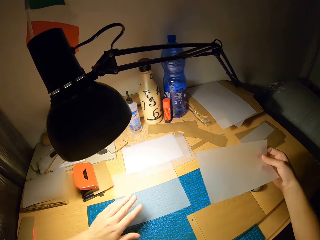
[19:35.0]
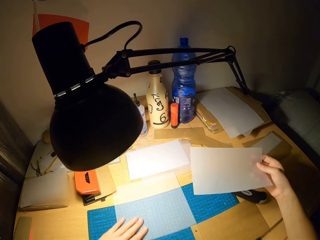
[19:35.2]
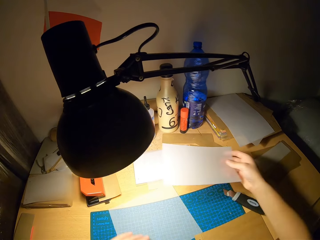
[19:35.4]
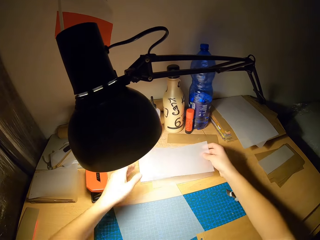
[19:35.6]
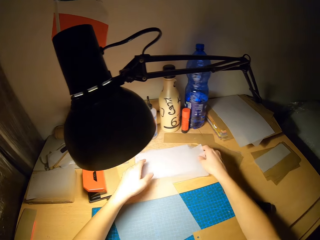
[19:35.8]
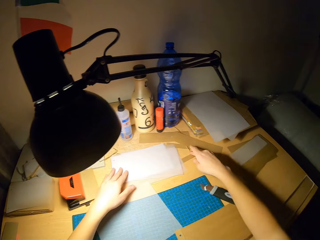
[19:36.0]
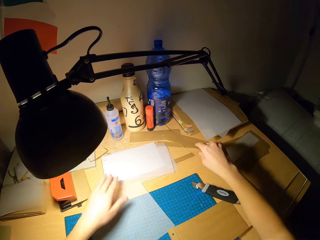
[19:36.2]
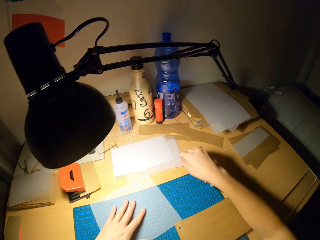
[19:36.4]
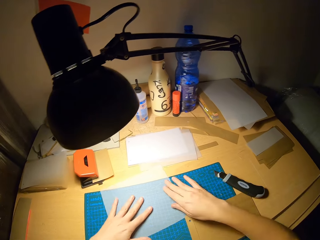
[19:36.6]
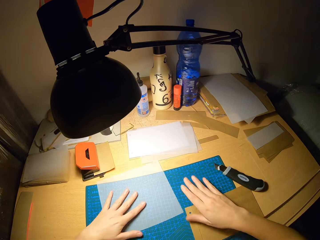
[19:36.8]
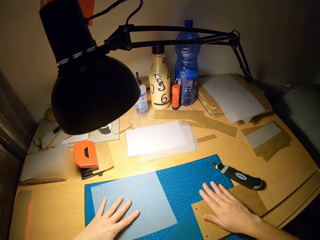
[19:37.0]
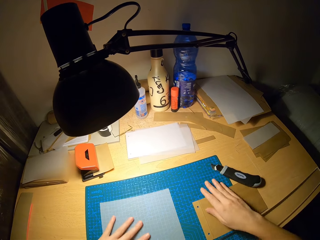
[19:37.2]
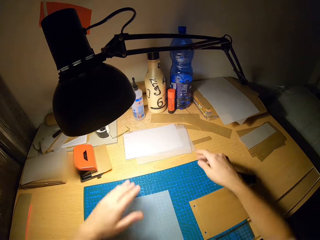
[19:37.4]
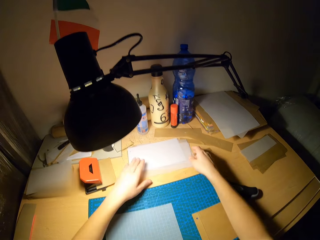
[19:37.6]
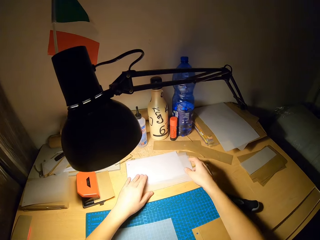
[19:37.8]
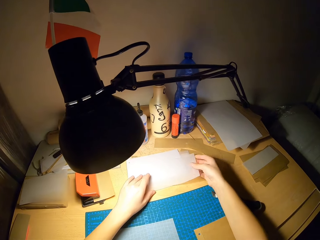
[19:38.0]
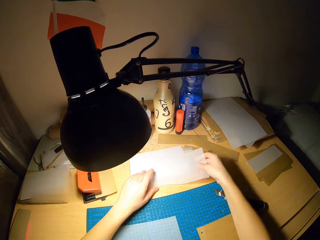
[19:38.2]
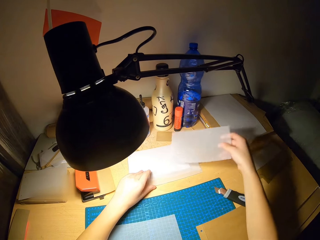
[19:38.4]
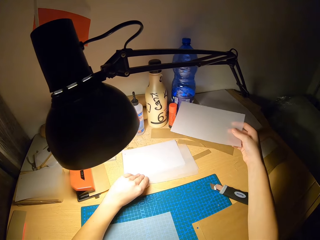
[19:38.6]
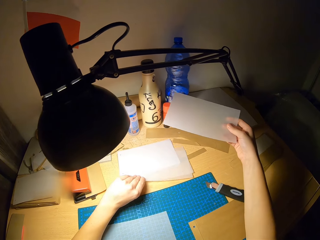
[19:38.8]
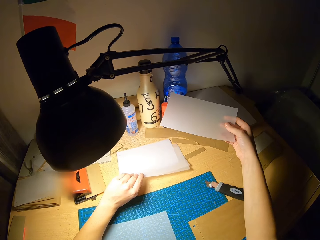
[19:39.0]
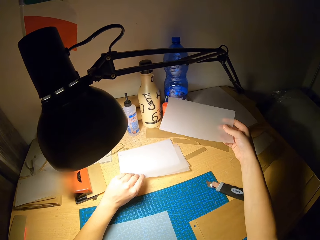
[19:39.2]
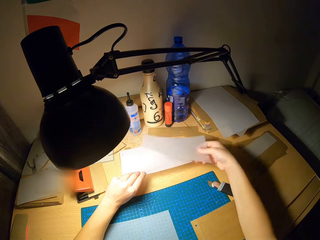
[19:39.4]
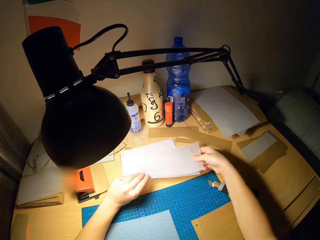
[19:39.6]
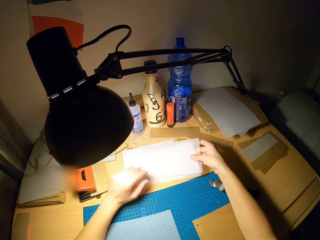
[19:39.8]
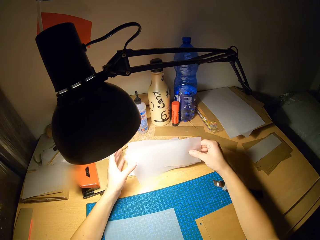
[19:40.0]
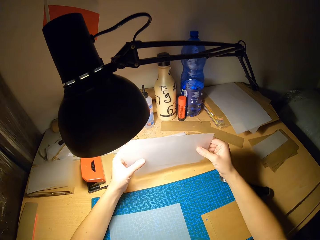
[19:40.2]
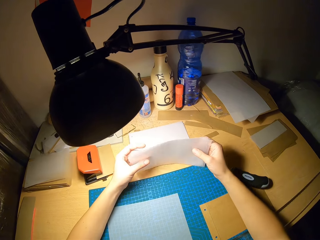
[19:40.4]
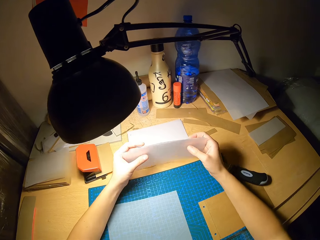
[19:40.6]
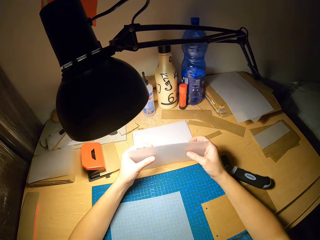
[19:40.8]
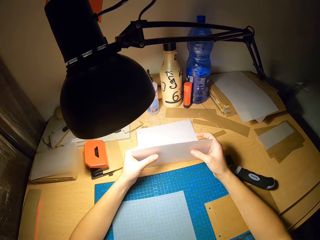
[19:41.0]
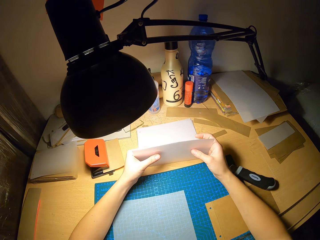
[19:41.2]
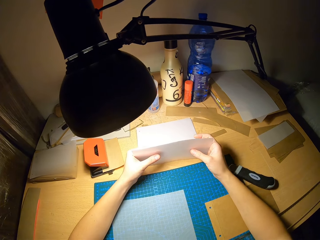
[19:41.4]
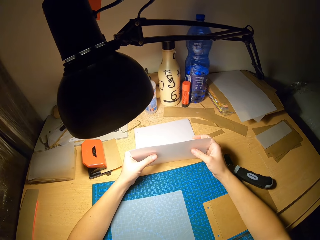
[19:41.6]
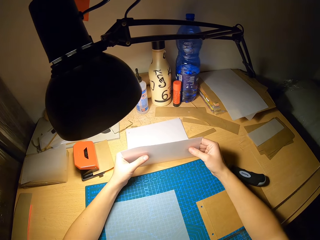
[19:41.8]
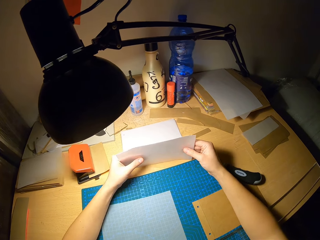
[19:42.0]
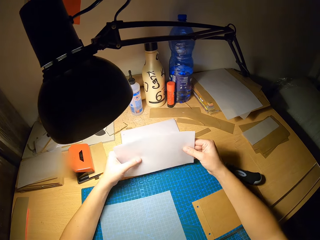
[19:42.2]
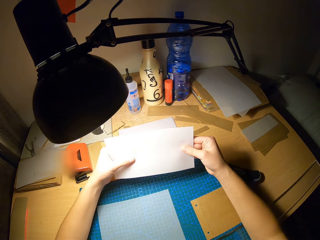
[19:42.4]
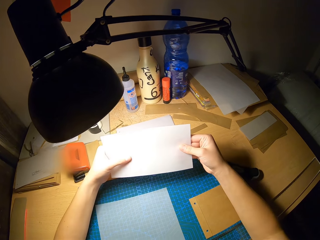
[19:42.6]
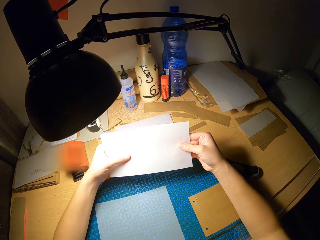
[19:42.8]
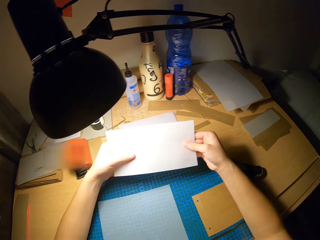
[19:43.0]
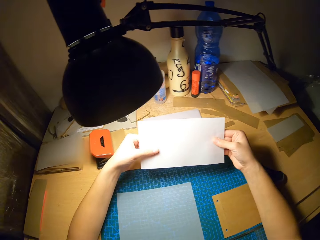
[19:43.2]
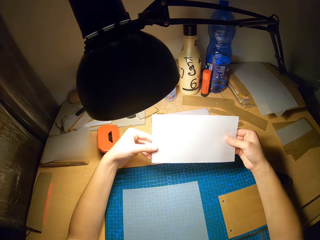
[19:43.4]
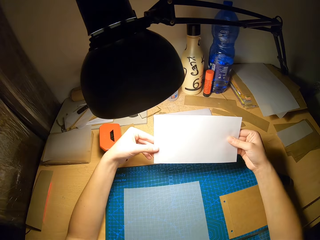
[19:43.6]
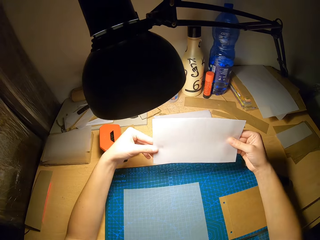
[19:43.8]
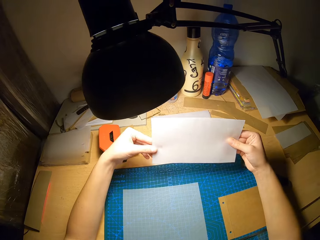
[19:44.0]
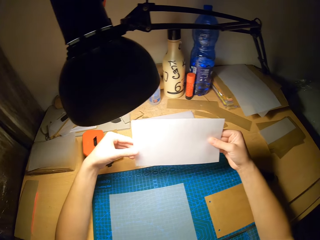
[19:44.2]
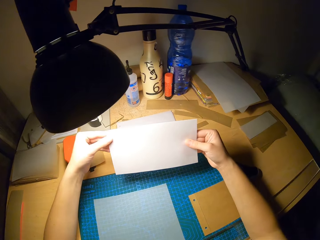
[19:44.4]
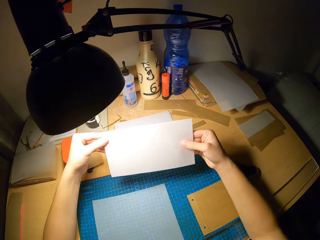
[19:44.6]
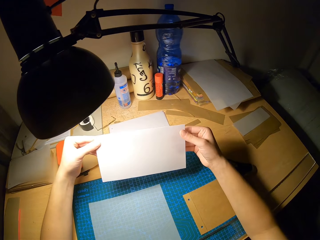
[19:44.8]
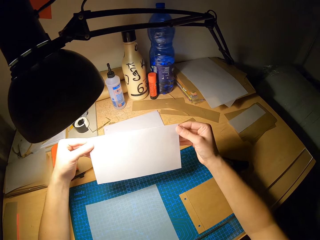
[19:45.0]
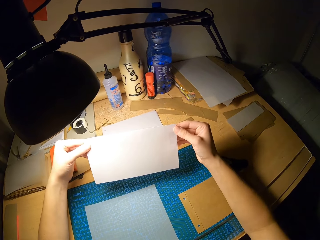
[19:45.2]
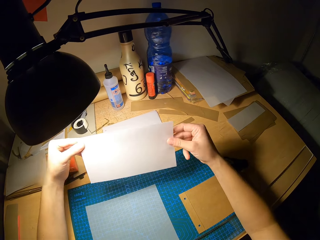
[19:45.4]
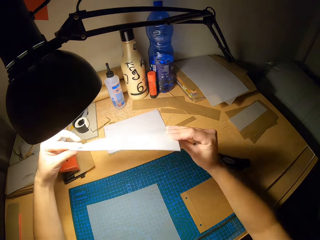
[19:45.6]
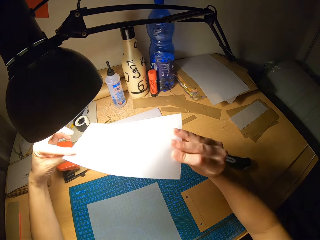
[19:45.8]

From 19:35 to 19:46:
The camera wearer moves a paper on the table with his left hand. He drops the paper on the table with both hands. He places his right hand on the paper. He places his left hand on the paper. He picks up a paper from the table with his right hand. He picks up a paper from the table with his left hand. He moves the paper to his right hand. He holds the papers with both hands on the table. He stares at the craft papers.

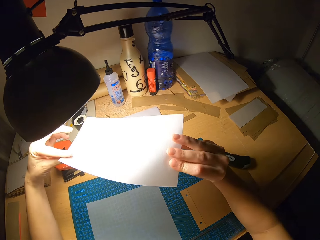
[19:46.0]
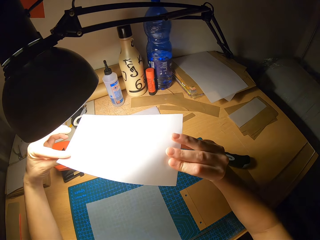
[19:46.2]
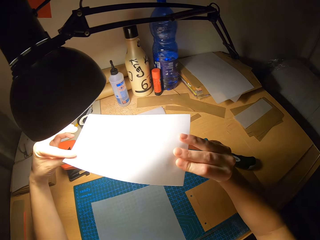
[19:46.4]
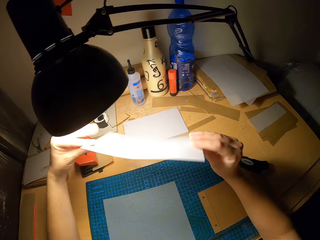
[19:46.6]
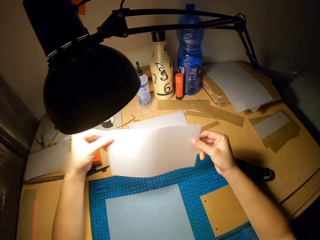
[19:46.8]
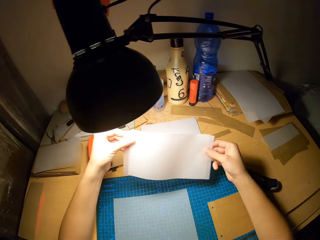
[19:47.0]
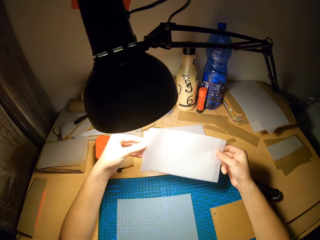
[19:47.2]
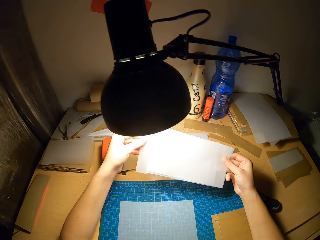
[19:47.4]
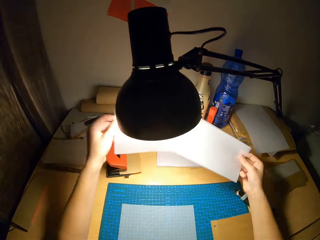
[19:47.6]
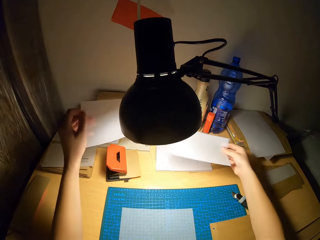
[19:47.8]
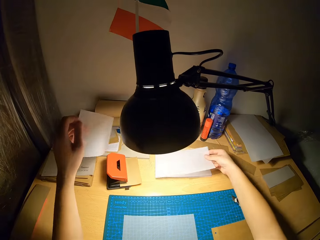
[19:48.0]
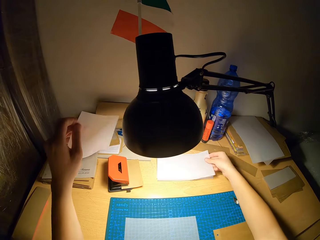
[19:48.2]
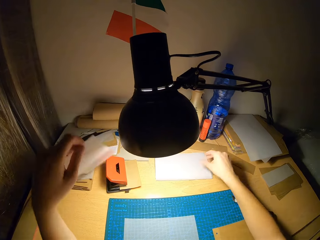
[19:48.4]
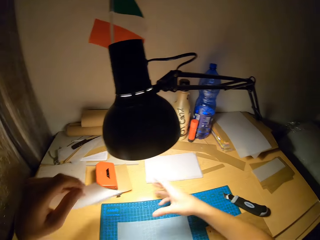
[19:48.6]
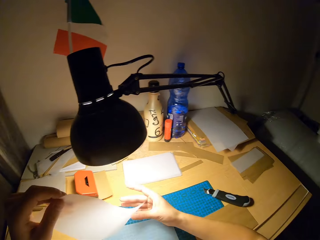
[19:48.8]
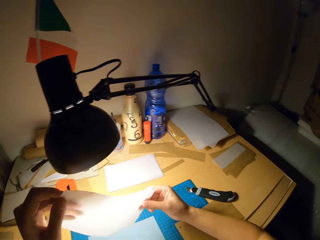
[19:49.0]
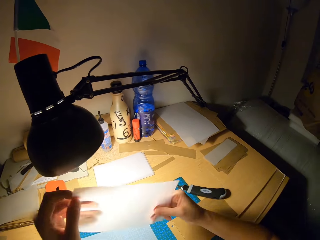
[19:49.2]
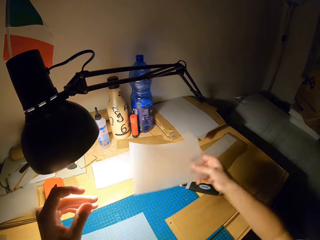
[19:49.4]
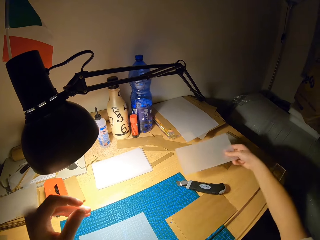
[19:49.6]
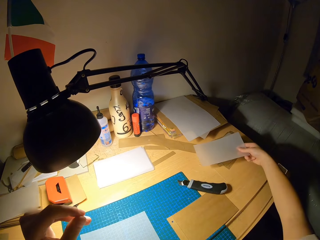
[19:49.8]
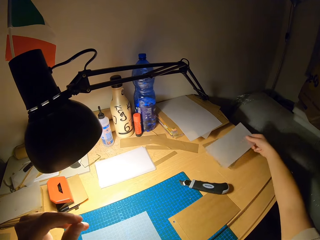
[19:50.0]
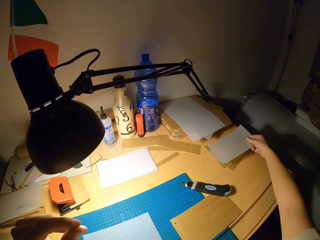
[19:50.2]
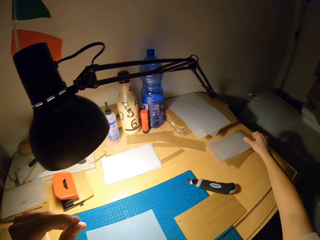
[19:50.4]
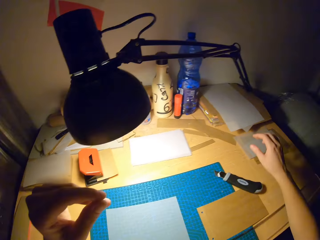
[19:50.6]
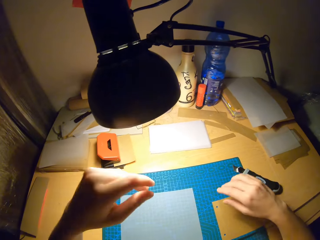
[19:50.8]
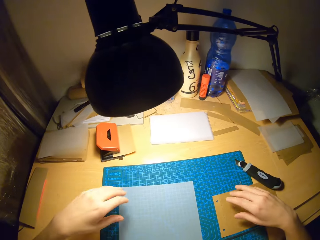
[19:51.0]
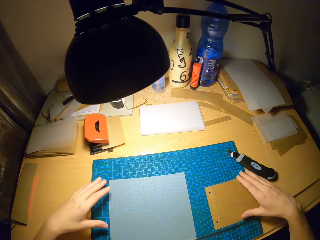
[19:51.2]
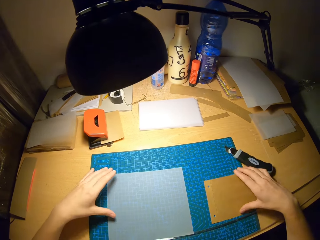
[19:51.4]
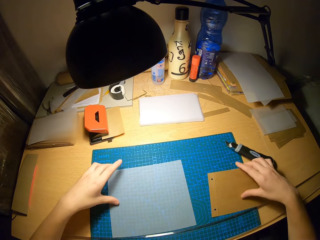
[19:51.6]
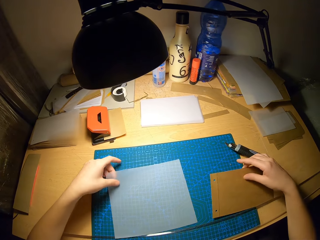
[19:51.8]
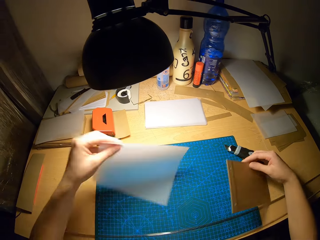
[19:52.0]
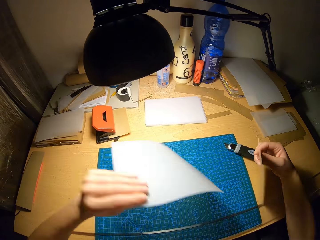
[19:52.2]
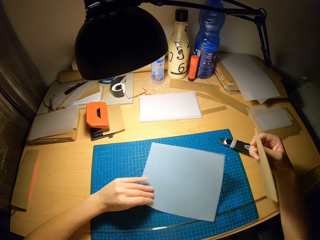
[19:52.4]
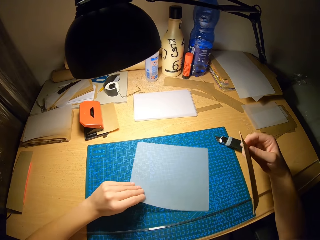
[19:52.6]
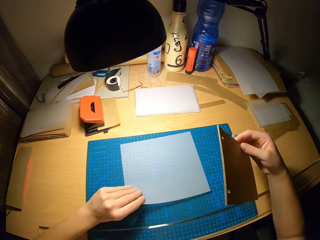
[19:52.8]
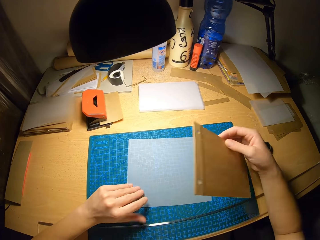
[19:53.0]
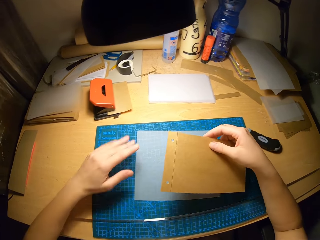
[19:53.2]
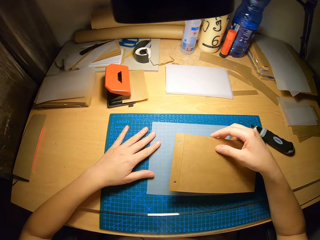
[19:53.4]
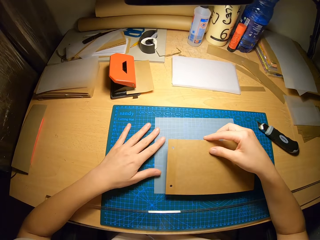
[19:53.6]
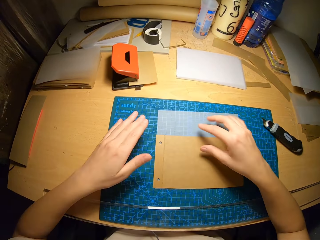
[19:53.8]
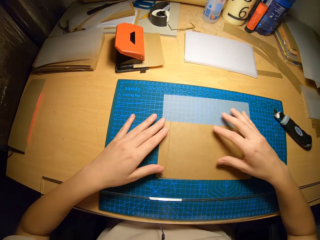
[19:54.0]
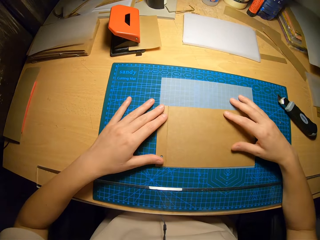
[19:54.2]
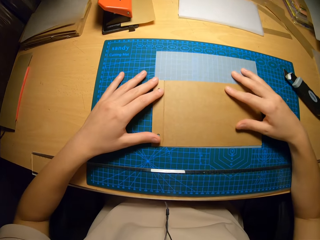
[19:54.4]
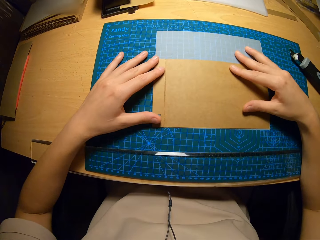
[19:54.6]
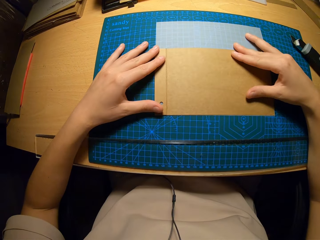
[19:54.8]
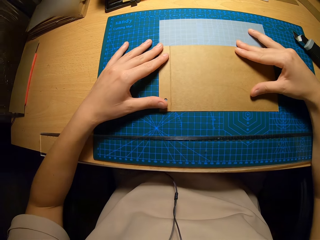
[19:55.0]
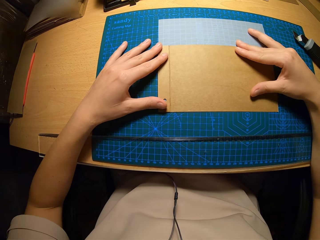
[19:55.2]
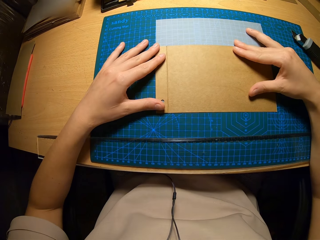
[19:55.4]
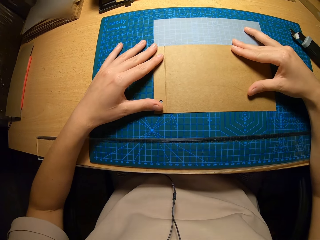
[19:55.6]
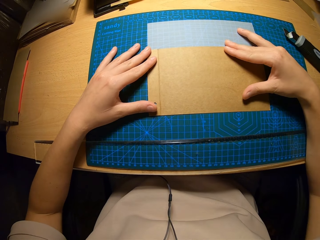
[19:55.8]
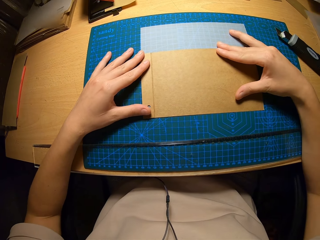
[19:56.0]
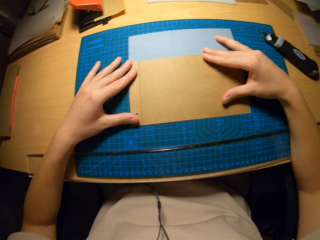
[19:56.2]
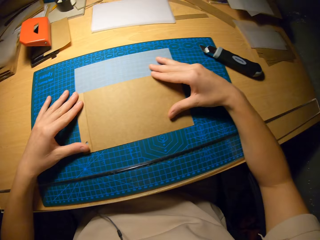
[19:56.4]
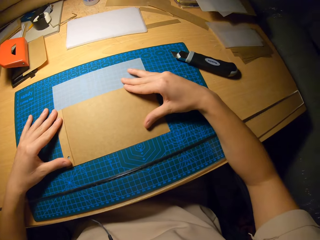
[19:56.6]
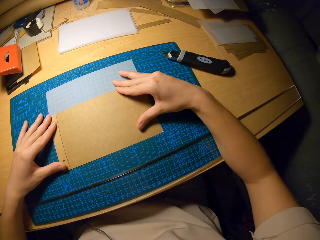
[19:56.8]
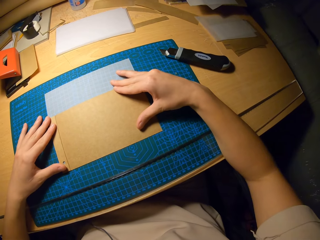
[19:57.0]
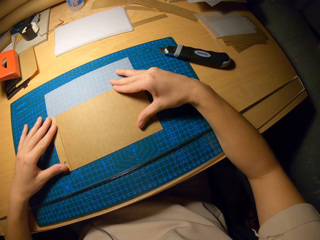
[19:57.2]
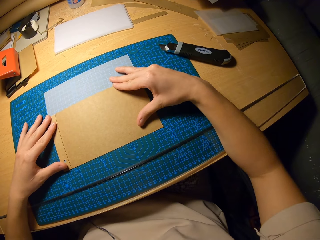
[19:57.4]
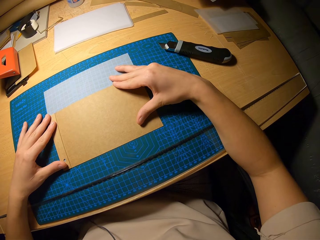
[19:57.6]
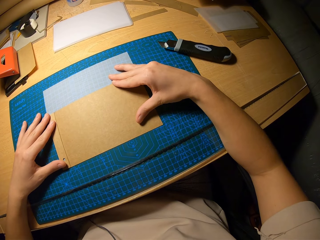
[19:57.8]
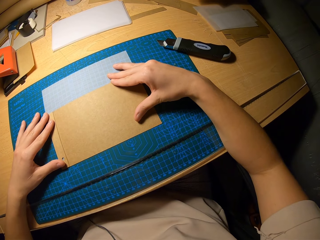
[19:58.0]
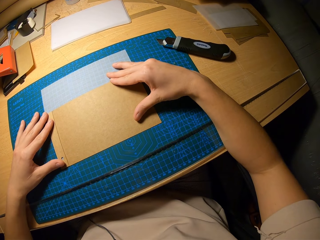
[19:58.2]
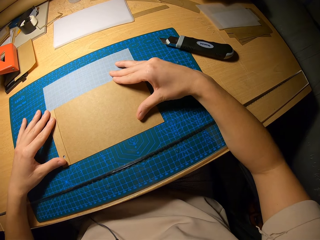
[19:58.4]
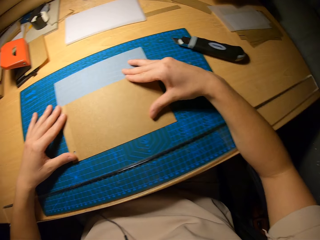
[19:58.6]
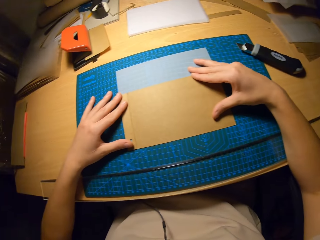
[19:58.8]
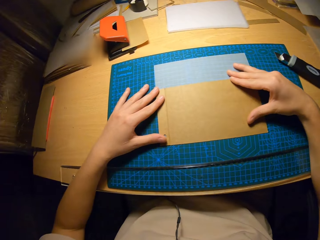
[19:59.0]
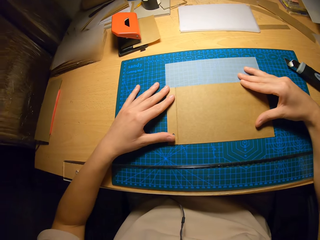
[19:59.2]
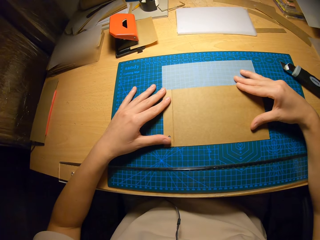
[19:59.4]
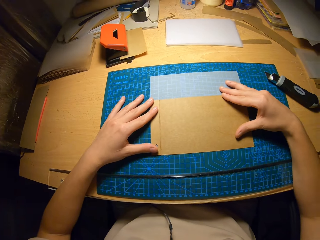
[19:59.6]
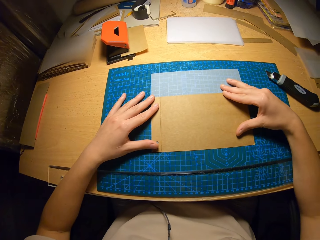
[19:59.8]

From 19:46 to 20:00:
The camera wearer drops a paper on the other craft papers on the table separately with his right hand. He holds a paper with his right hand. He drops the paper on the table with his right hand. He picks up the paper from the craft mat with his right hand and with his left hand. He turns the paper on the craft mat with his left hand. He places the paper on another paper on the cutting mat with his right hand. He holds a paper on the craft mat with both hands. He stares at the craft papers on the cutting mat.
